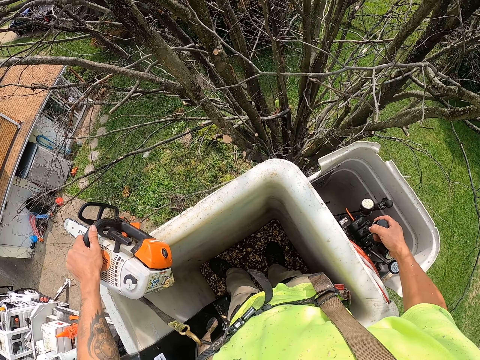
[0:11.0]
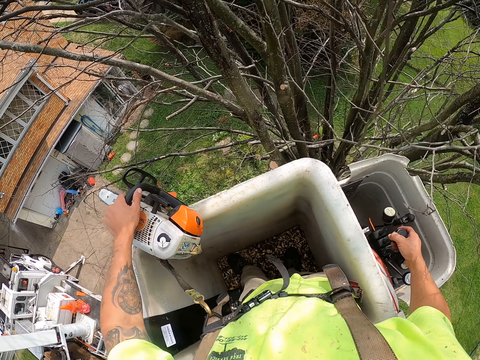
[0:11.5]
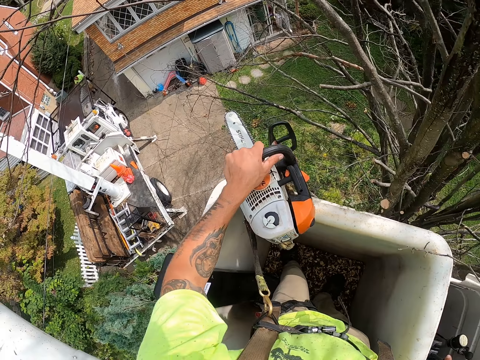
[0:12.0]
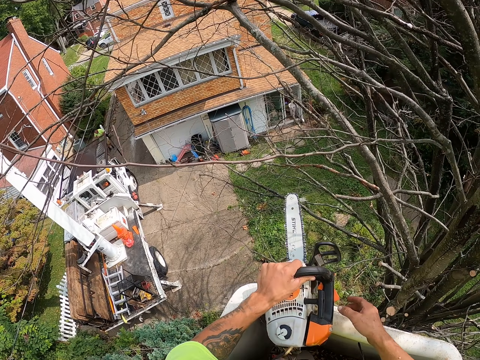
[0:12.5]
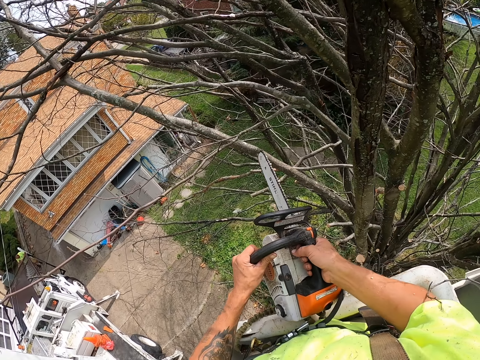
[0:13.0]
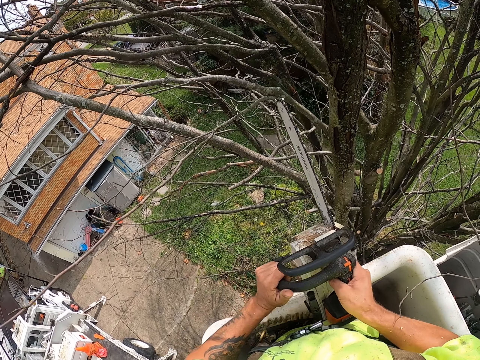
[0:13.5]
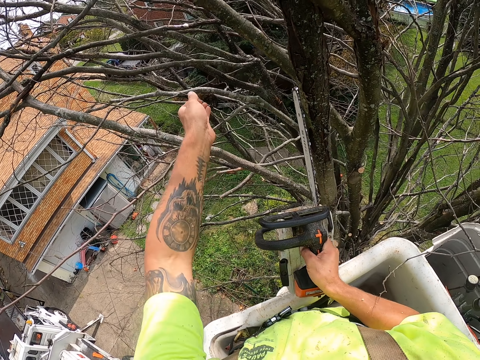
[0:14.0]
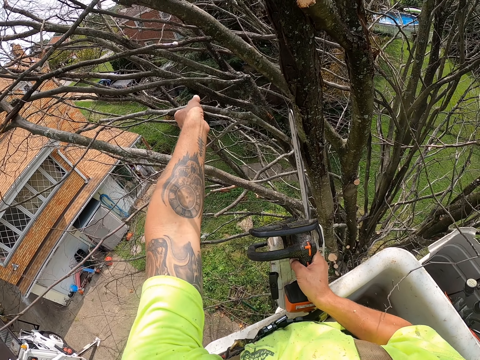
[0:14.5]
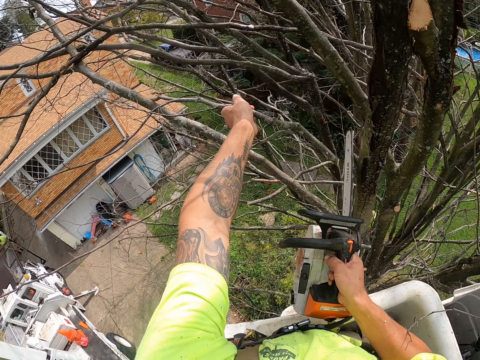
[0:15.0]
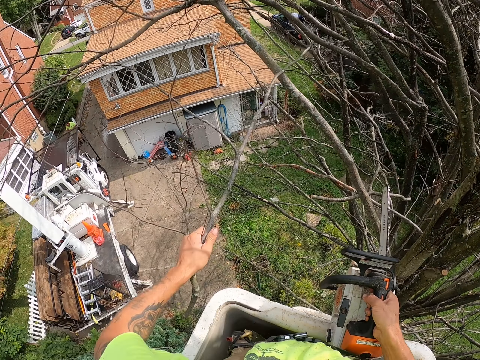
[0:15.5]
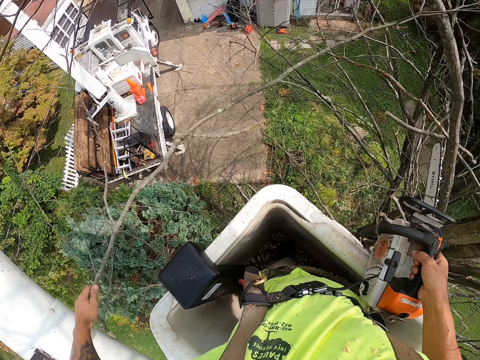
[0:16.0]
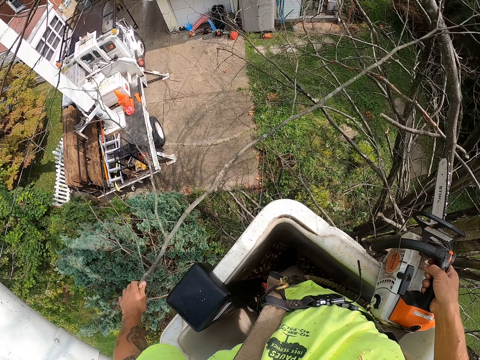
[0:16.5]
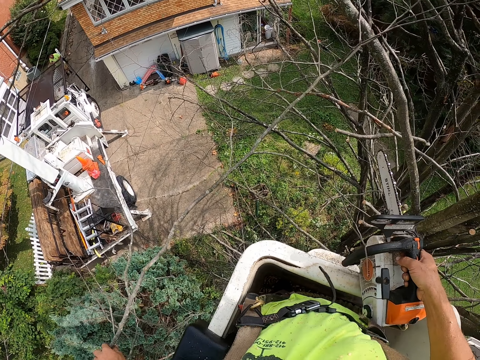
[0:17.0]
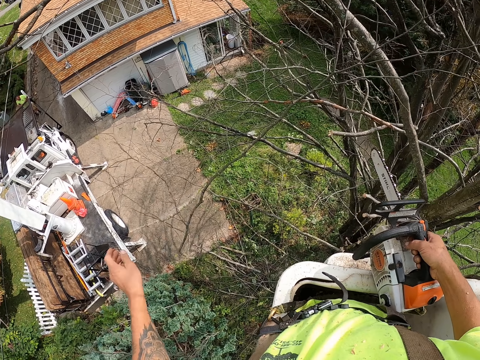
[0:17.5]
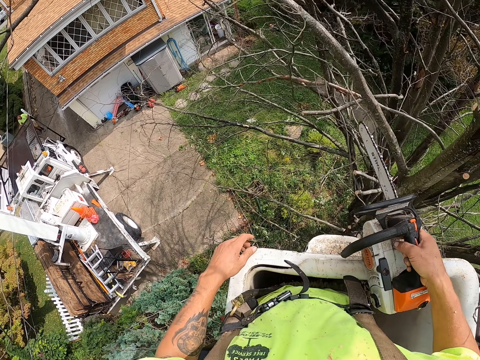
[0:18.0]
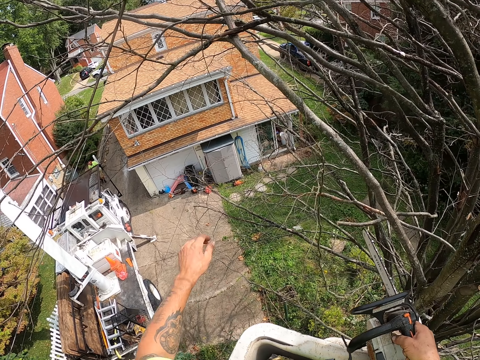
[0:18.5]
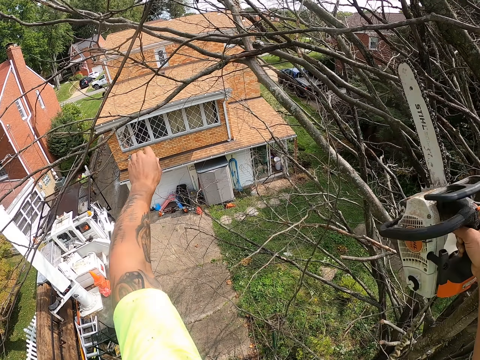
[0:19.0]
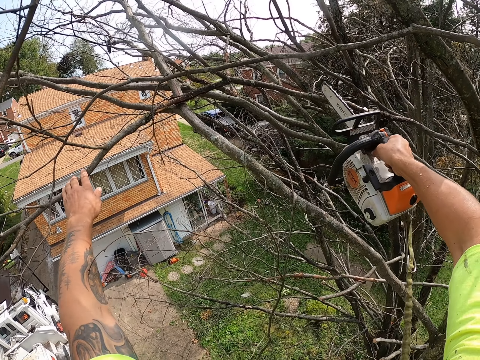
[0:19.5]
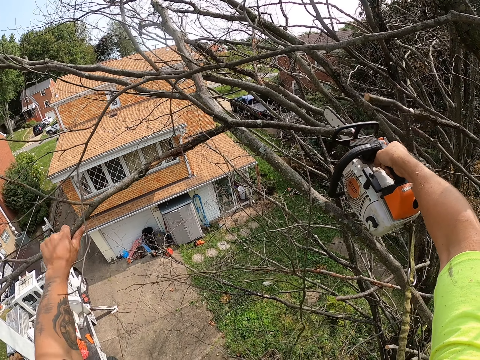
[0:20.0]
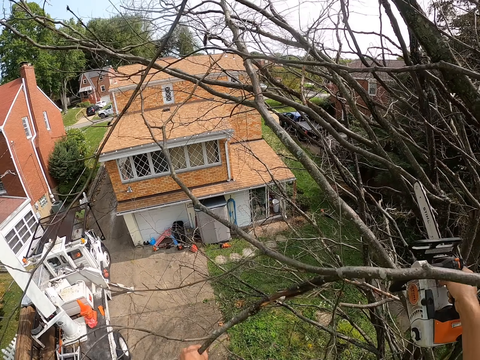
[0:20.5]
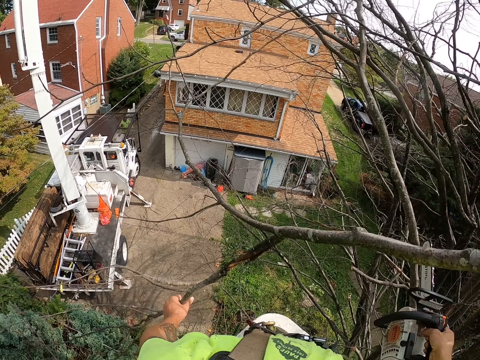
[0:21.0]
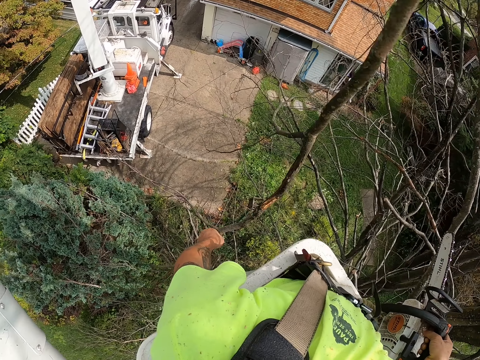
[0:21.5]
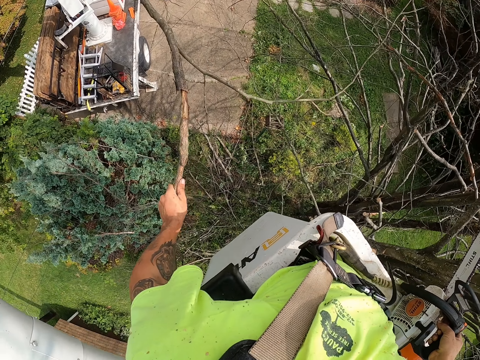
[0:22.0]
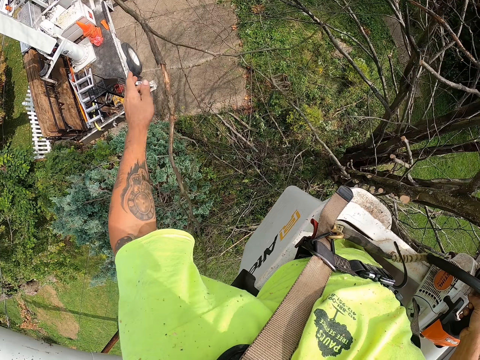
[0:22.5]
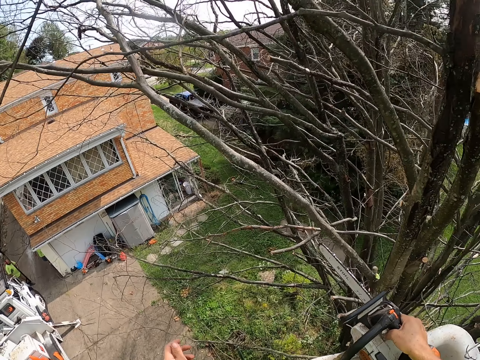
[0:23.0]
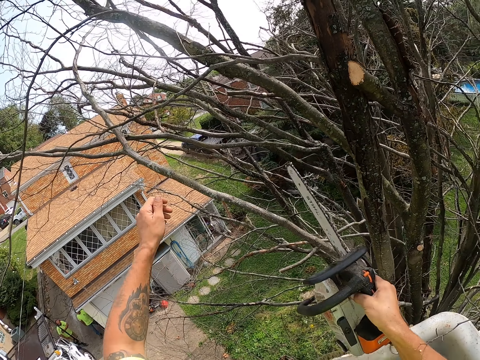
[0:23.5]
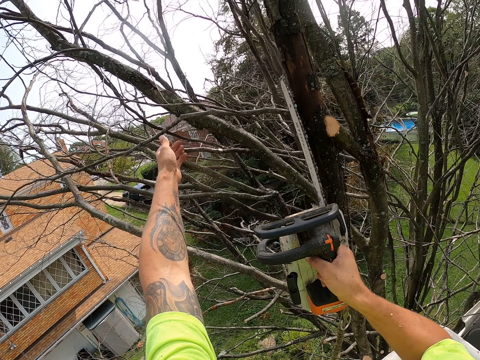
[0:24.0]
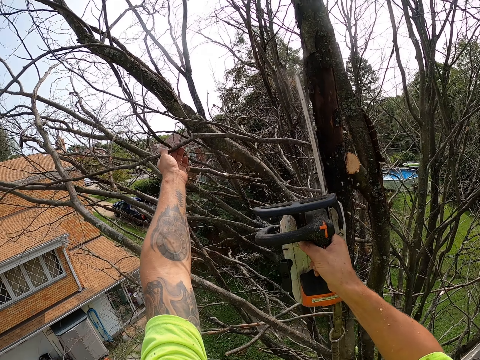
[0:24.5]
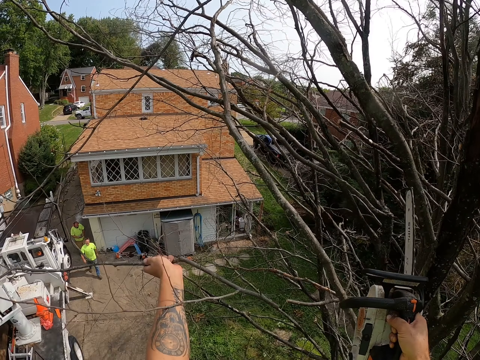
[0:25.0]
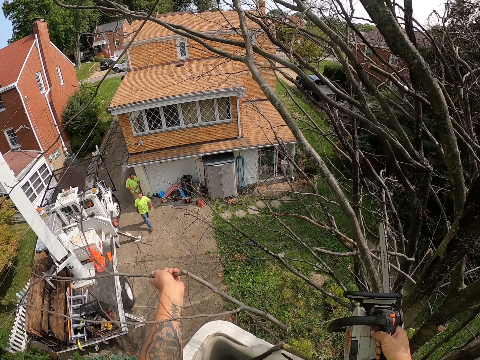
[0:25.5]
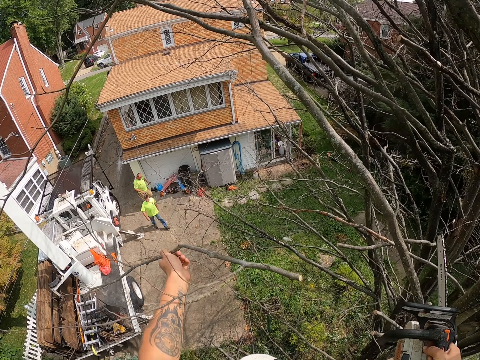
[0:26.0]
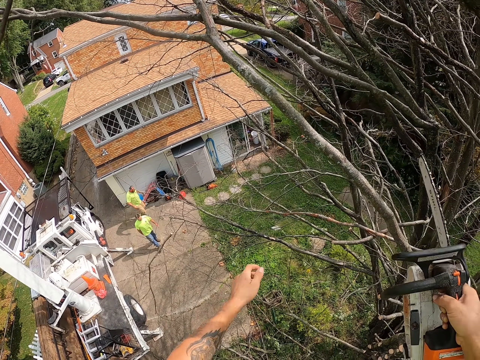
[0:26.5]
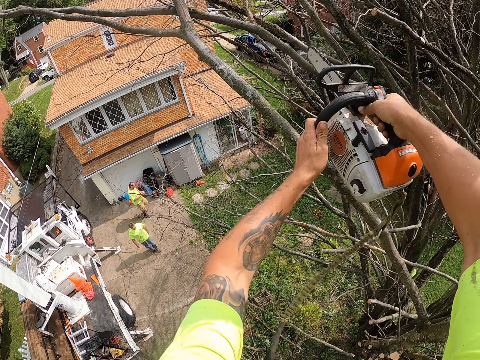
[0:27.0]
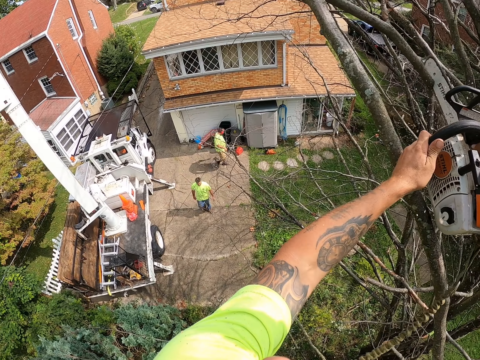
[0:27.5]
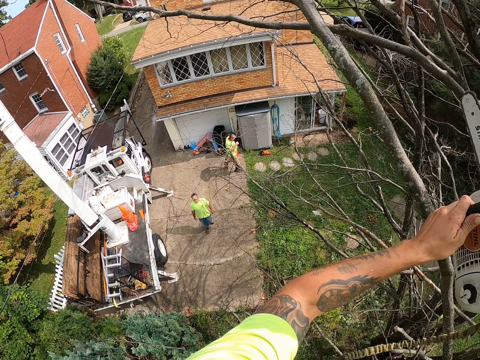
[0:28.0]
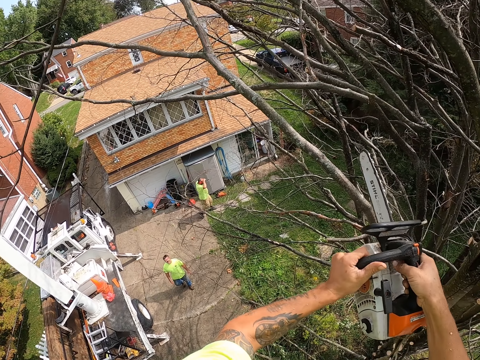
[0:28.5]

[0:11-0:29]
The camera wearer places his right hand on the power saw in his left hand. He breaks the tree branch. He places his left hand on a branch on the tree. He pulls the branch from the tree with his left hand. He throws the branch on the ground with his left hand. He places his left hand on a branch on the tree. He cuts the branch on the tree with the power saw in his right hand. He throws the branch on the ground with his left hand. He places his left hand on a branch on the tree. He cuts the branch on the tree with the power saw in his right hand. He throws the branch on the ground with his left hand. He places his left hand on the power saw in his right hand. He cuts a branch on the tree with the power saw in both hands.

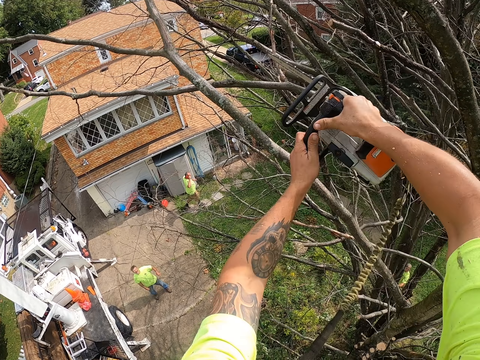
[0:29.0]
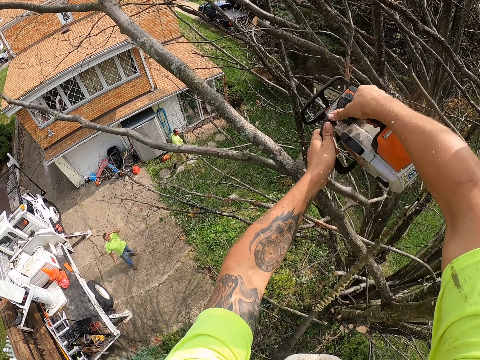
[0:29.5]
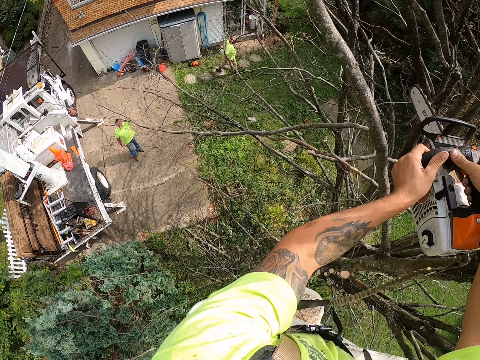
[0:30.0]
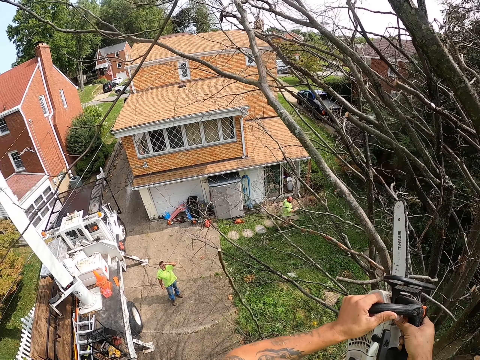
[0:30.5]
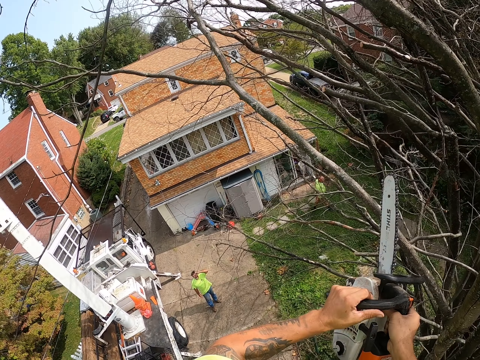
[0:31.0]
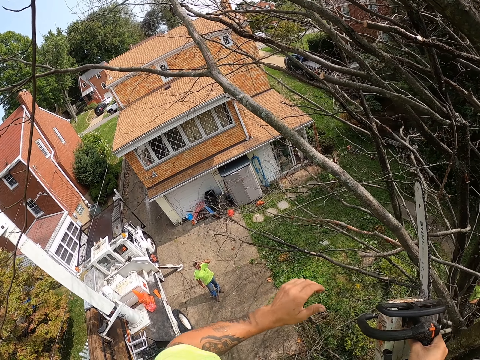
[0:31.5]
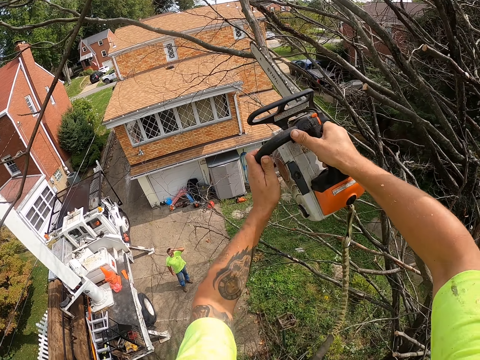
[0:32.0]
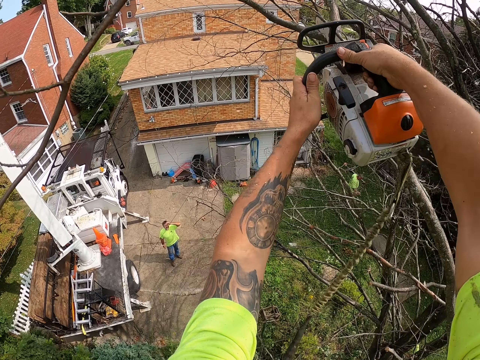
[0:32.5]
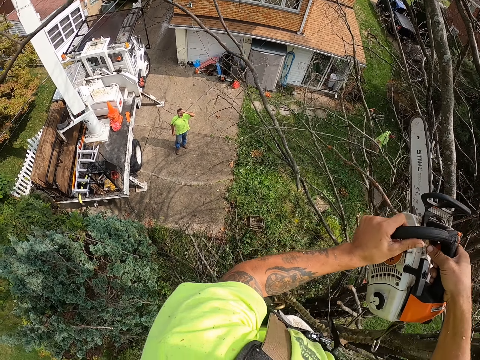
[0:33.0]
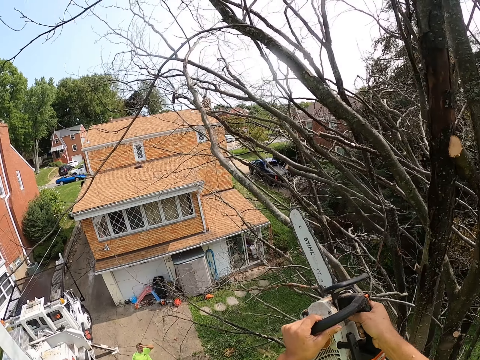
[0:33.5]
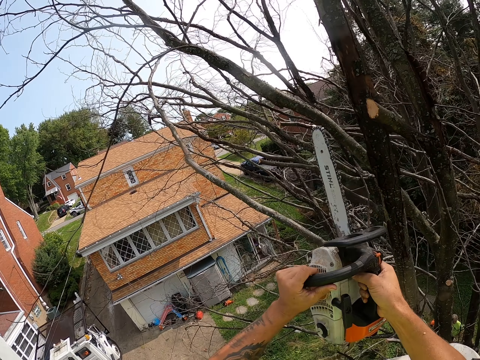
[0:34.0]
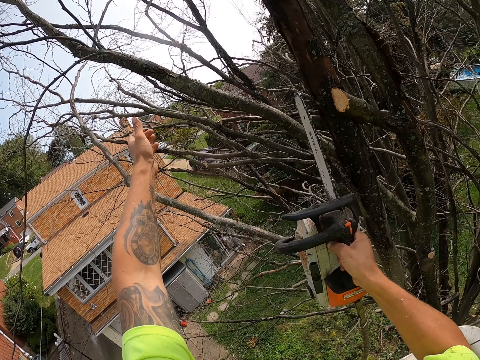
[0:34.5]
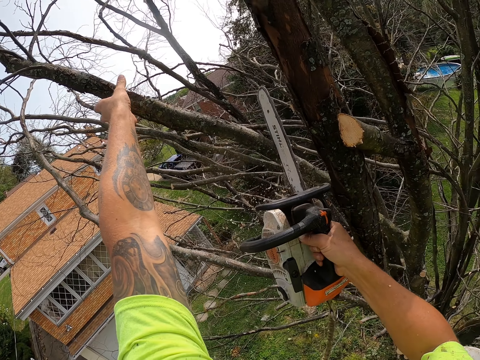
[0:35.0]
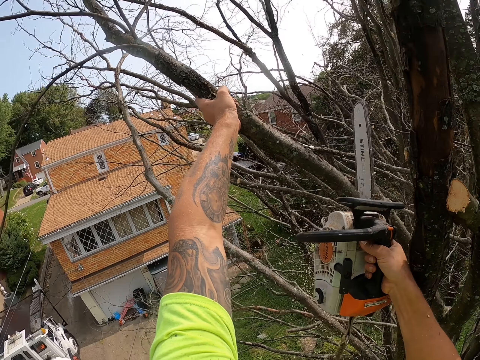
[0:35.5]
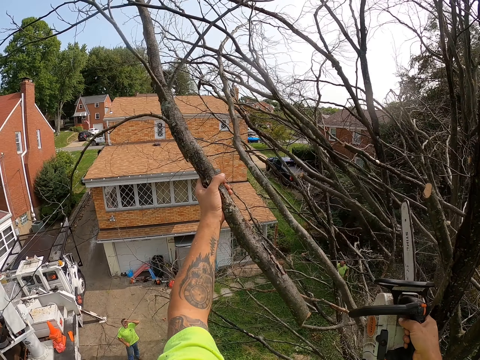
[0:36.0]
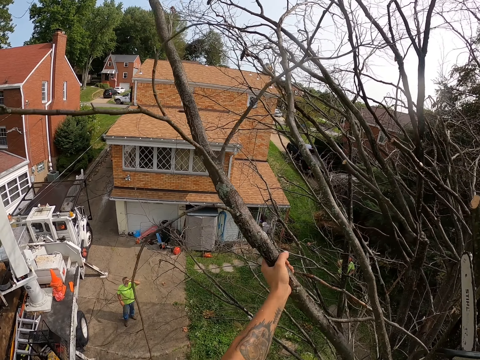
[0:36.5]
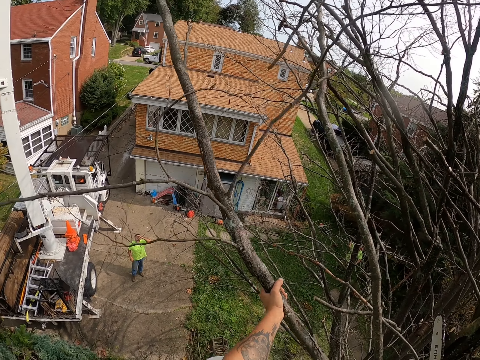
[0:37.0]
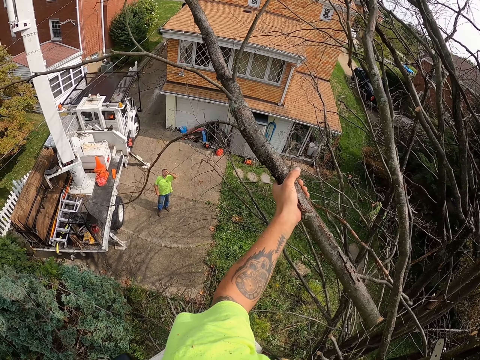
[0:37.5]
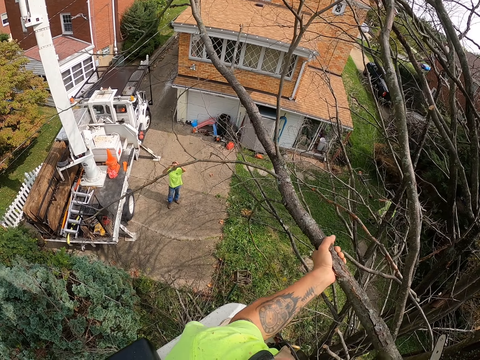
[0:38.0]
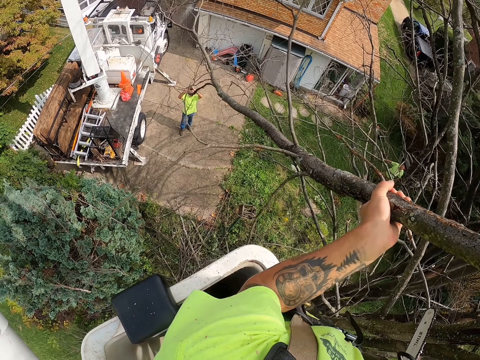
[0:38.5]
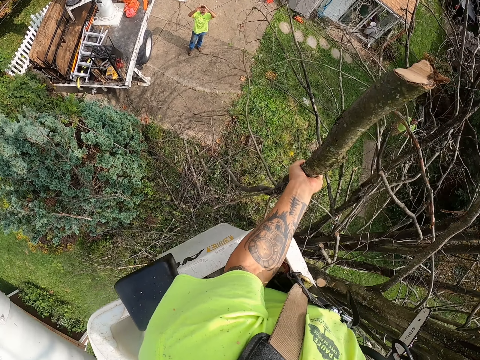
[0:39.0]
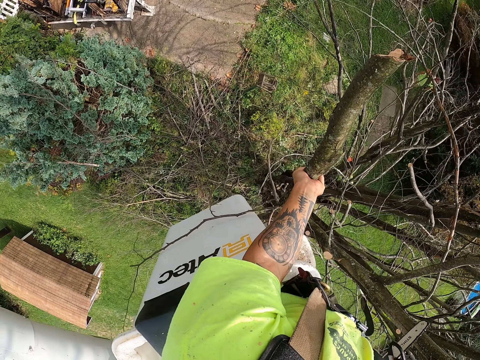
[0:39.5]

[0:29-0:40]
The camera wearer interacts with a man. He cuts the branch on the tree with the power saw in both hands. He places his left hand on the power saw in his right hand. He cuts a branch on the tree with the power saw in both hands. He places his left hand on a branch on the tree. He cuts the branch on the tree with the power saw in his right hand. He throws the tree branch.
